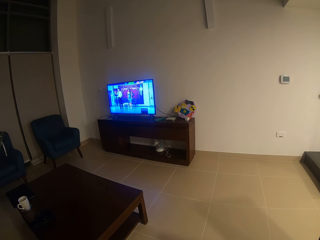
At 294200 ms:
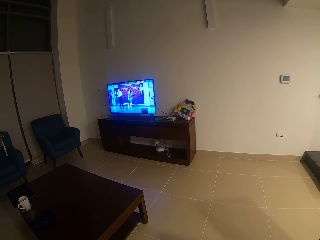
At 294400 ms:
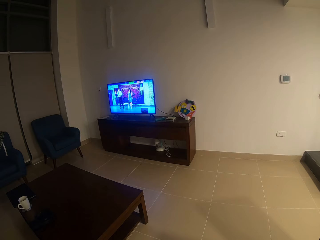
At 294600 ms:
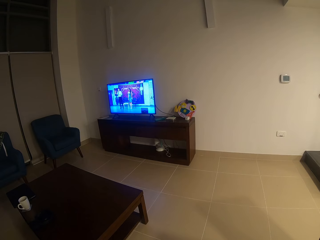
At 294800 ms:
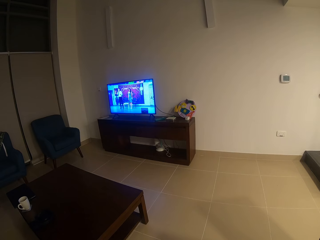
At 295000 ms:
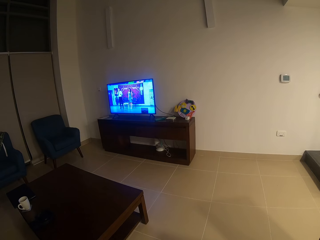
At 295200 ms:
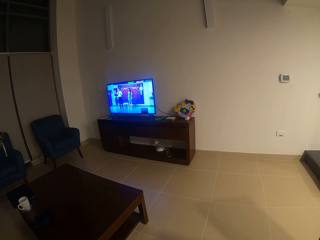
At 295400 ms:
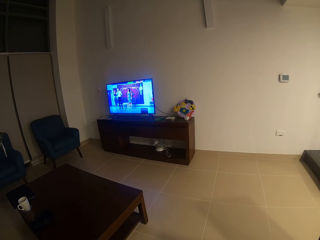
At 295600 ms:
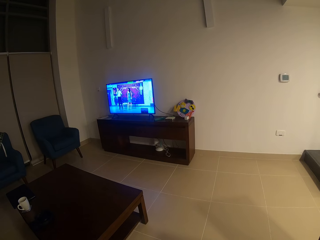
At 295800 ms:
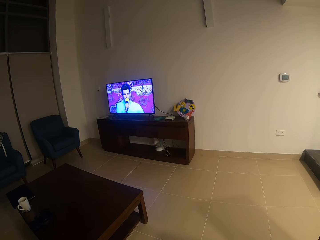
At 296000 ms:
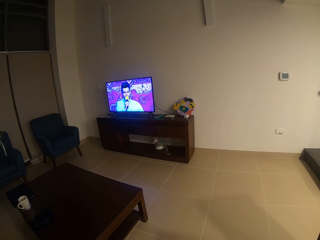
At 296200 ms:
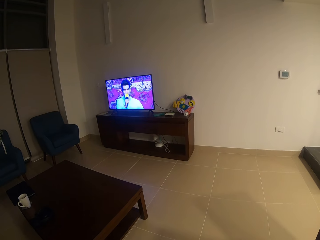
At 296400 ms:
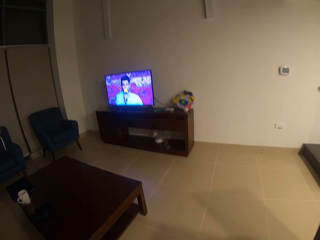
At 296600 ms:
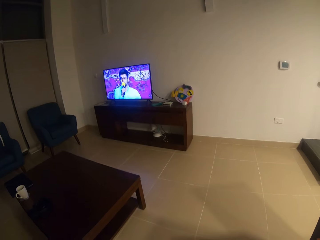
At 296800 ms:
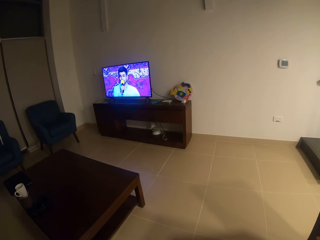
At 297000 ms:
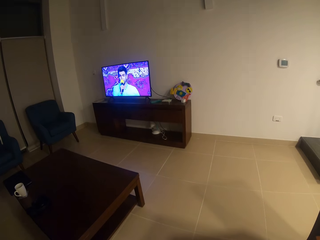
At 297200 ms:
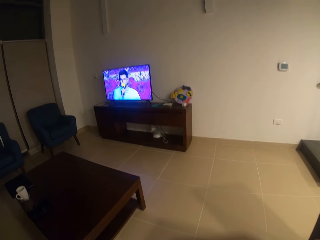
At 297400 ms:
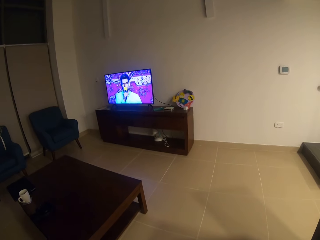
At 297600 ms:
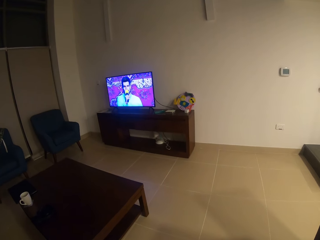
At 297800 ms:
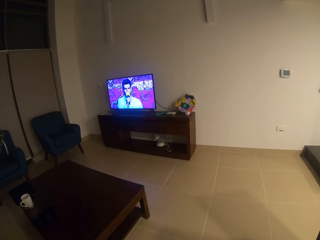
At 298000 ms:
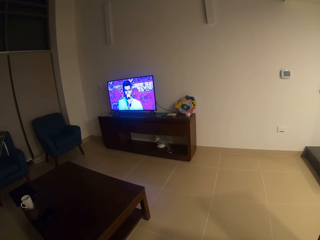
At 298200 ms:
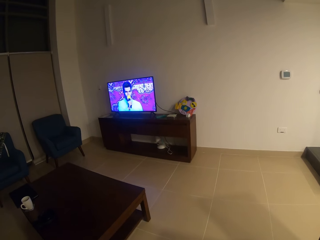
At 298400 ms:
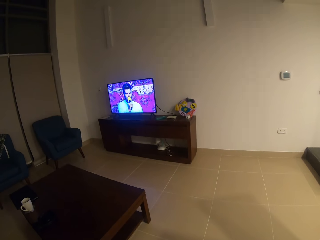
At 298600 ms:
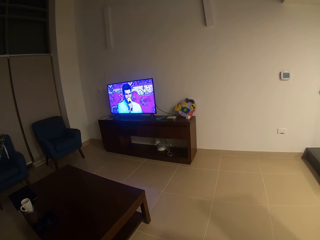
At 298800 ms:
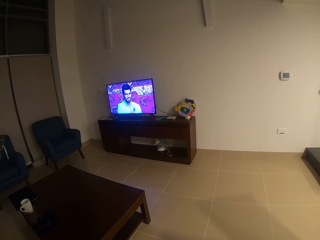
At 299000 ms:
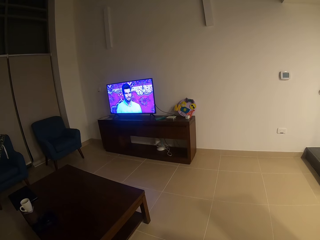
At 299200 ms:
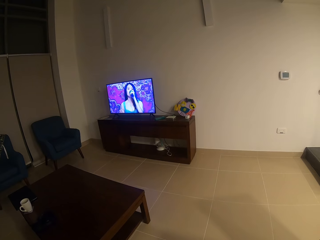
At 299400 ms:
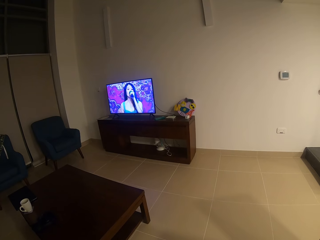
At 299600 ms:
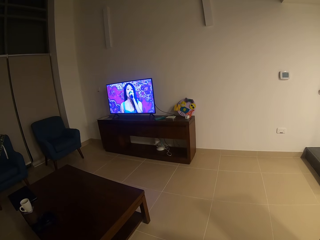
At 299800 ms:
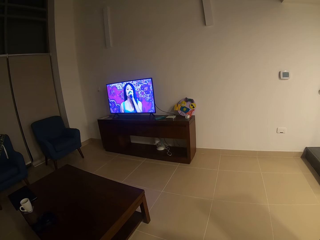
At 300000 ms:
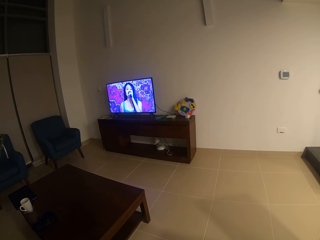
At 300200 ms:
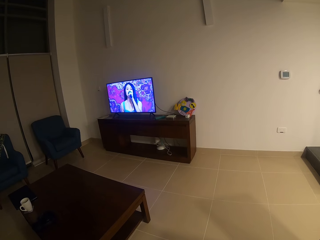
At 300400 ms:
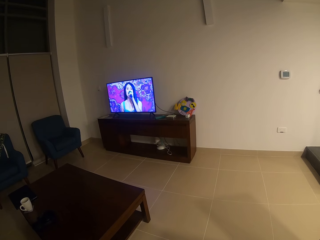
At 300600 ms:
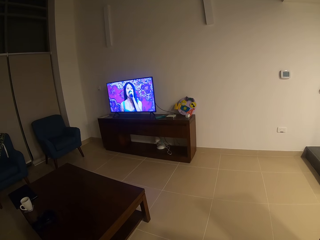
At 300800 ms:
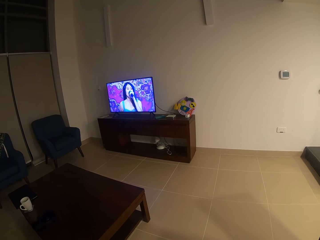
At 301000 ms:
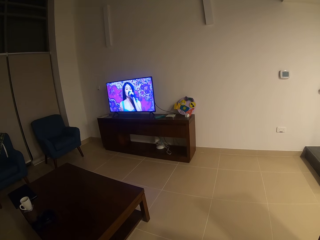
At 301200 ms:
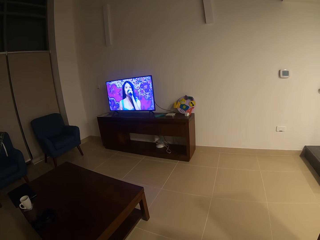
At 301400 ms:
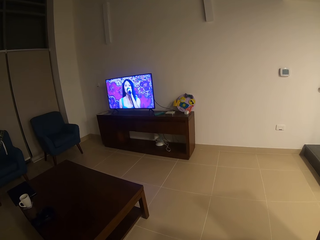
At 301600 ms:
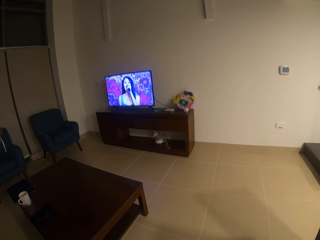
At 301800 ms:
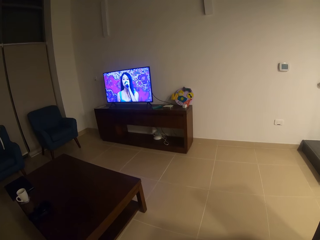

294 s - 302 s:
The camera wearer watches the television.

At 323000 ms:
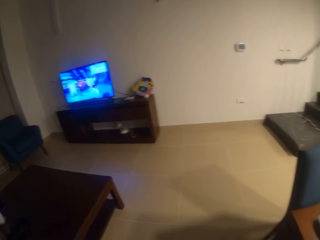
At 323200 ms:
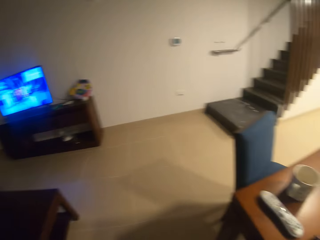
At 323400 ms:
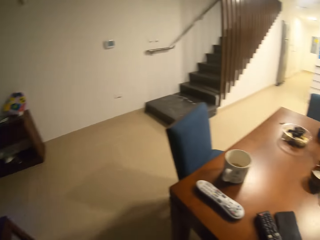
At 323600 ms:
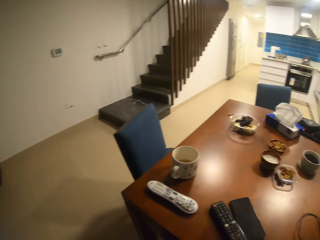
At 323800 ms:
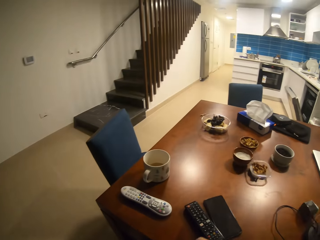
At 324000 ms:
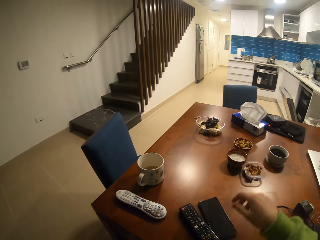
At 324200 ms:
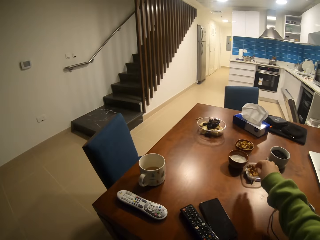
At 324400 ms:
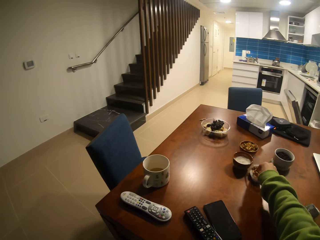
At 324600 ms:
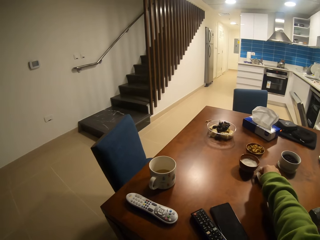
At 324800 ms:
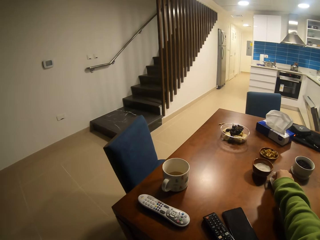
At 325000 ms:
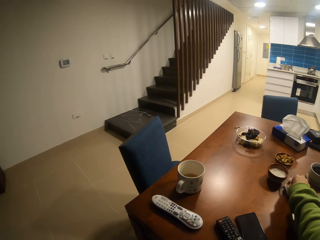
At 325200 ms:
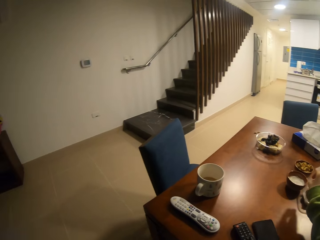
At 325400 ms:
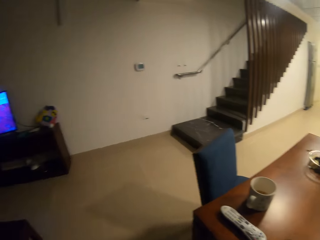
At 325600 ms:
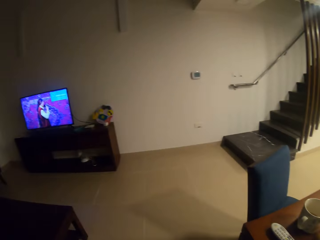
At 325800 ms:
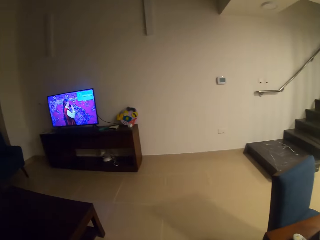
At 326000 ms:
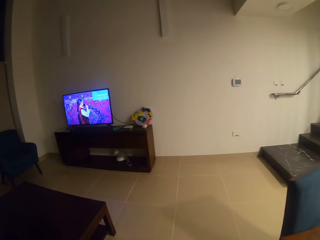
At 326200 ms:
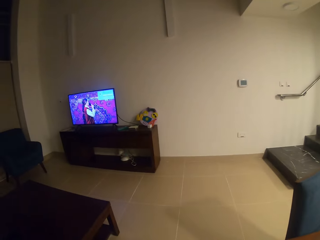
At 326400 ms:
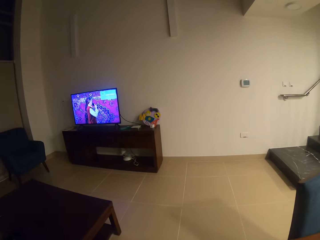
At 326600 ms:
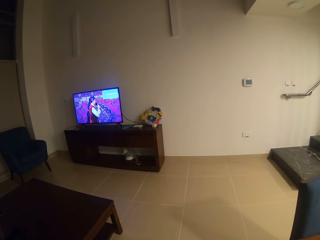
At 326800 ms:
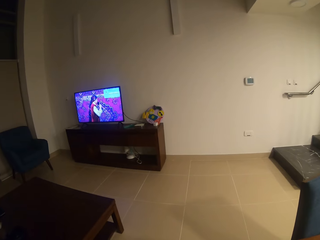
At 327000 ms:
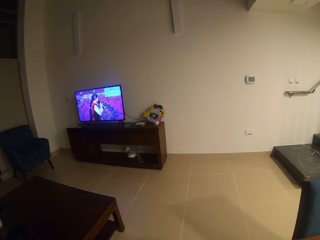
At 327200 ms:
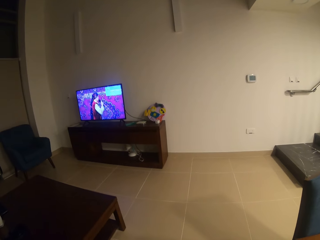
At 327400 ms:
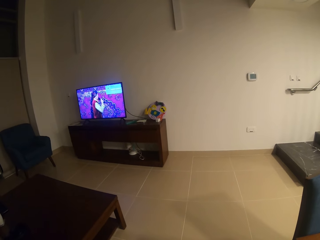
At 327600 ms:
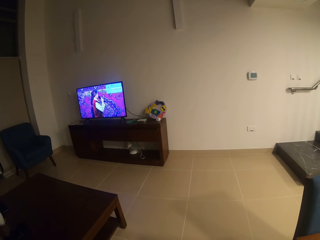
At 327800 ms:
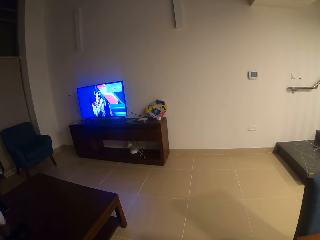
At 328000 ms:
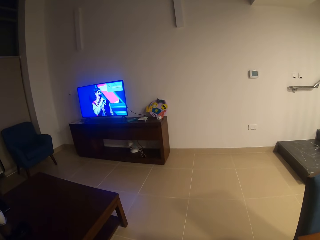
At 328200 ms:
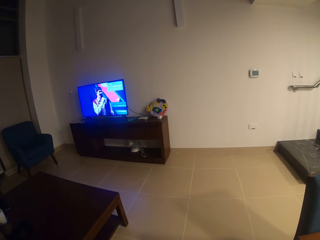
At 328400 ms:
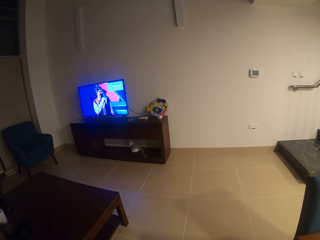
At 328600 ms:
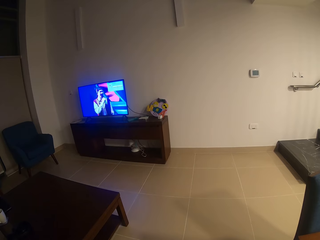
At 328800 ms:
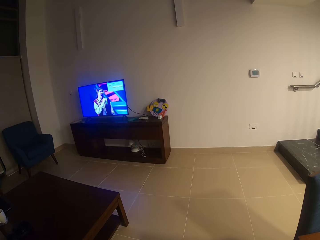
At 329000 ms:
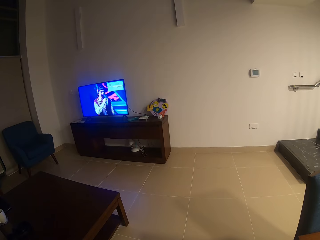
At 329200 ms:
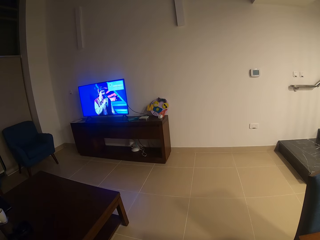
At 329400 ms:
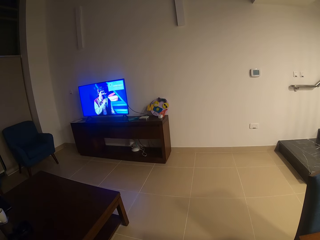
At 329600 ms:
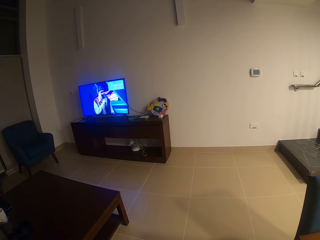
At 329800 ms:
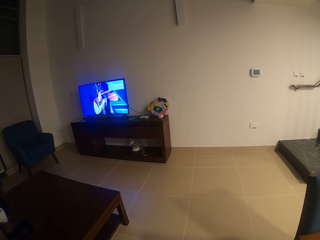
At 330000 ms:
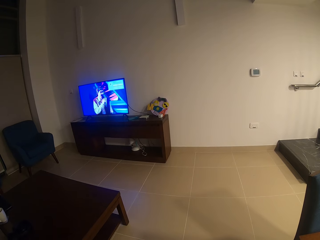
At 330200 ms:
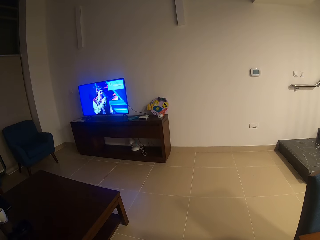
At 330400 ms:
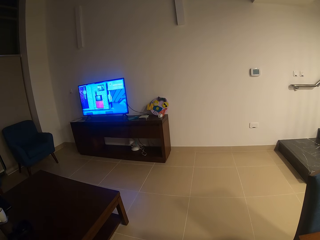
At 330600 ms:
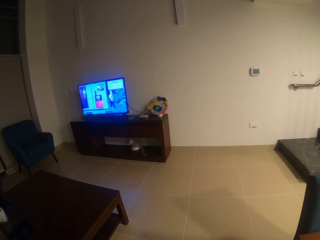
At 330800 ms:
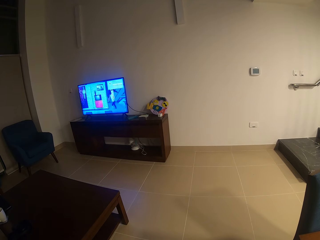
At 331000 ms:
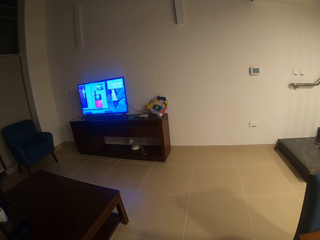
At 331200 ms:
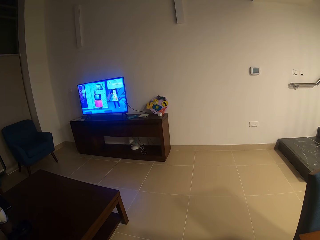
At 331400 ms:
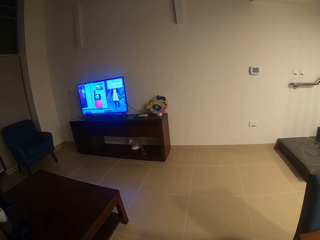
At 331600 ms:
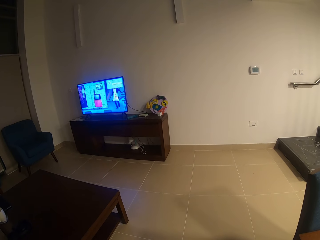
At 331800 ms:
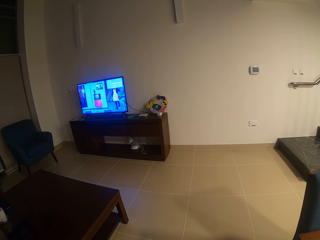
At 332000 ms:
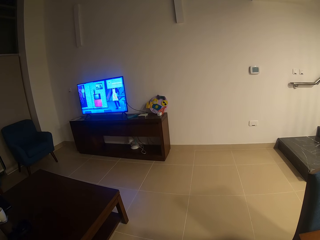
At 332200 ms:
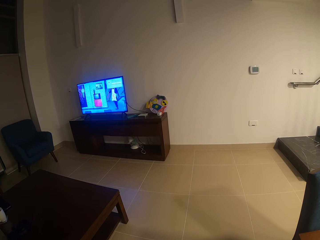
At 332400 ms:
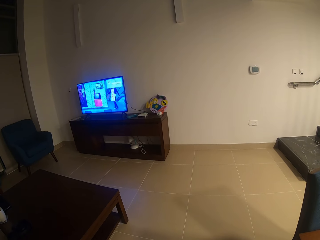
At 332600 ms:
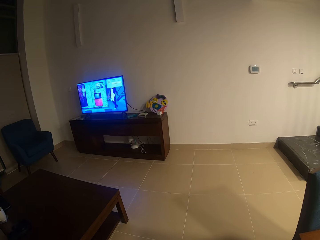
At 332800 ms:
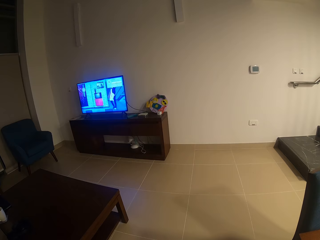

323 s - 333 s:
The camera wearer picks some nuts. They watch the television.

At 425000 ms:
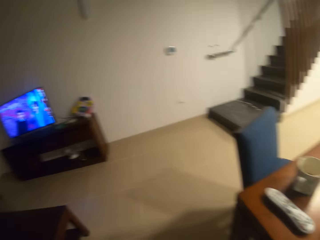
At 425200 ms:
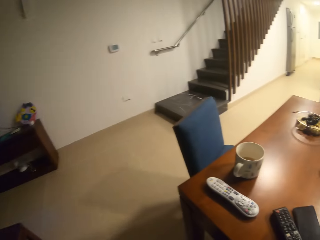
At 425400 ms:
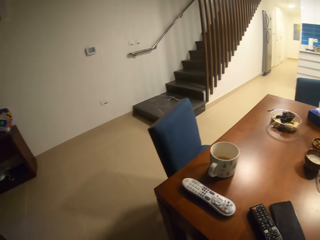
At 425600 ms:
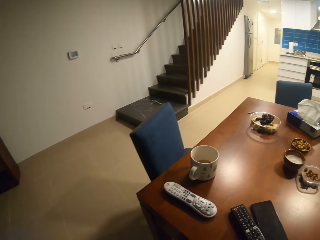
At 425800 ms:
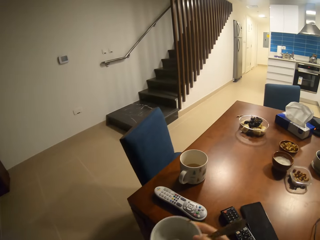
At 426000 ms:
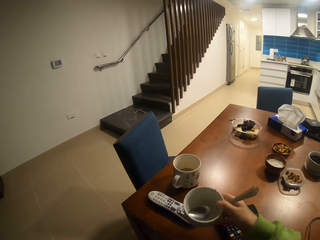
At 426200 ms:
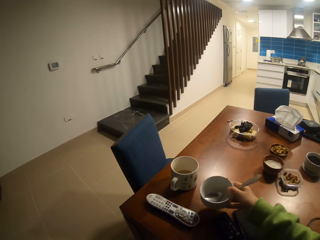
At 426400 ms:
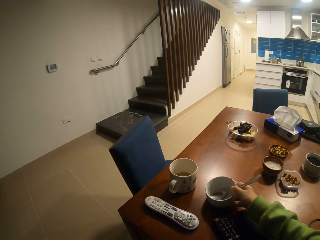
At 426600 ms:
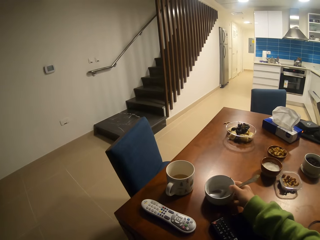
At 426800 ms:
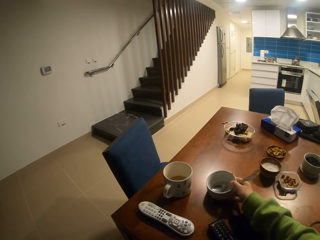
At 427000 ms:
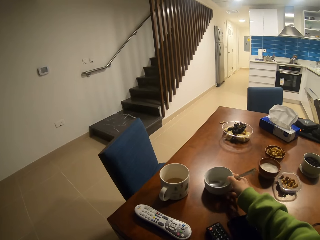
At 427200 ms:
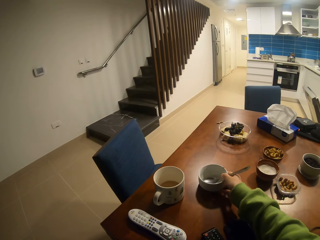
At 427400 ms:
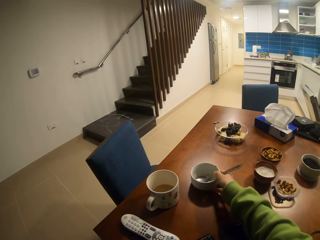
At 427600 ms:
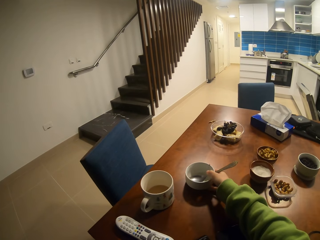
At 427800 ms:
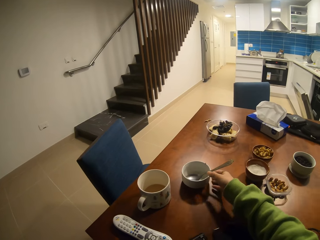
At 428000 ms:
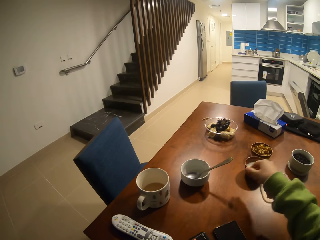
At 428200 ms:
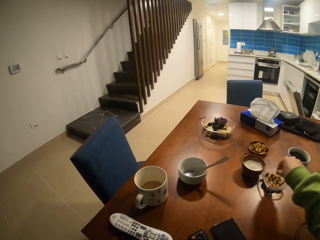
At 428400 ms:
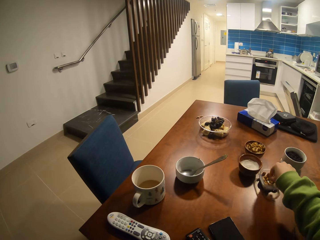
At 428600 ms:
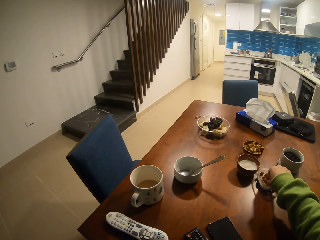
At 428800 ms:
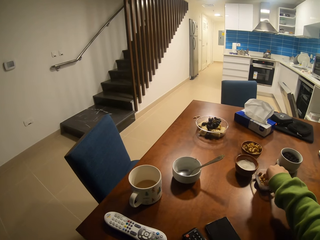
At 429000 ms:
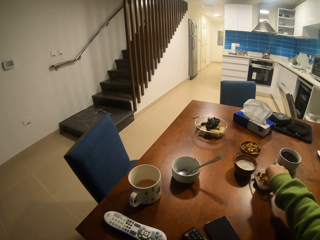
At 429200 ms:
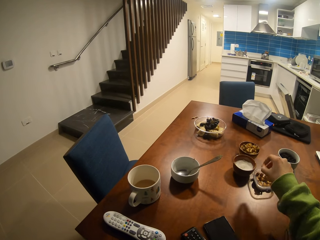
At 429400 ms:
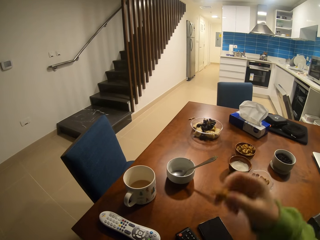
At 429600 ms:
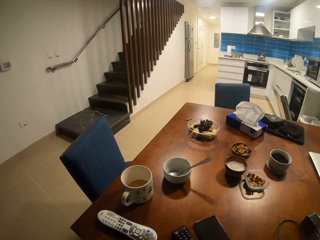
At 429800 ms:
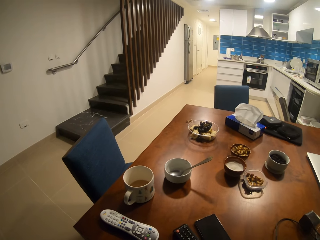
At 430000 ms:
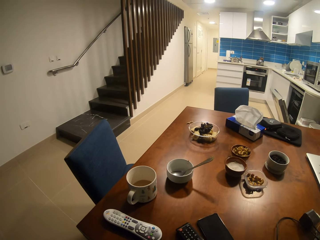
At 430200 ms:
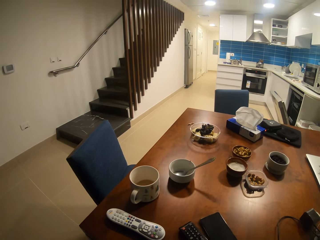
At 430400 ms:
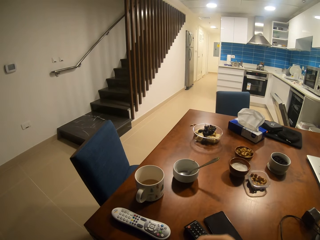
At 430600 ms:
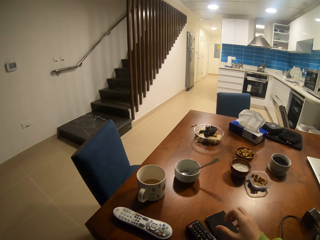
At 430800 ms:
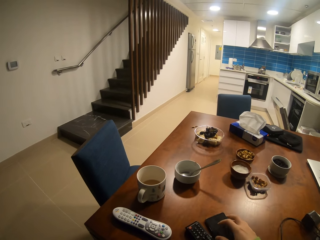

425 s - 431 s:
The camera wearer places the bowl on the table. They pick some nuts.
